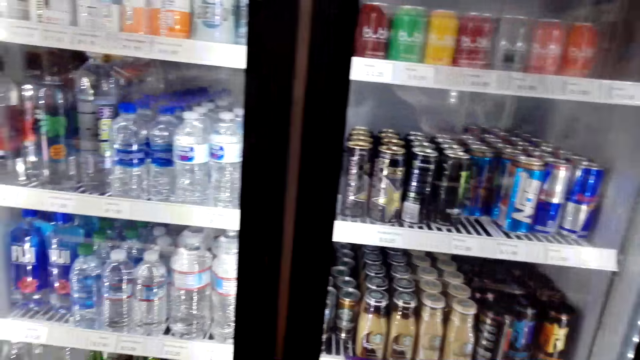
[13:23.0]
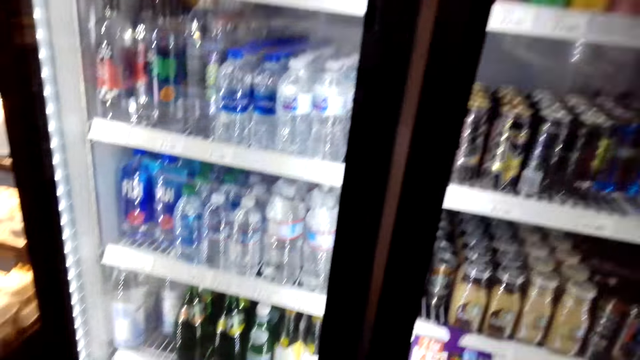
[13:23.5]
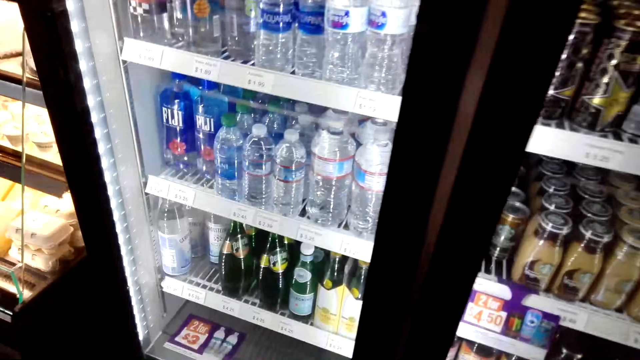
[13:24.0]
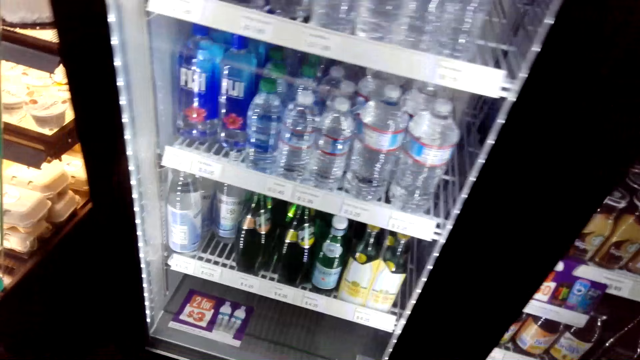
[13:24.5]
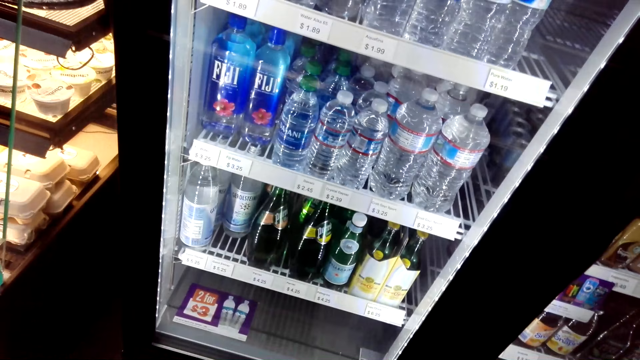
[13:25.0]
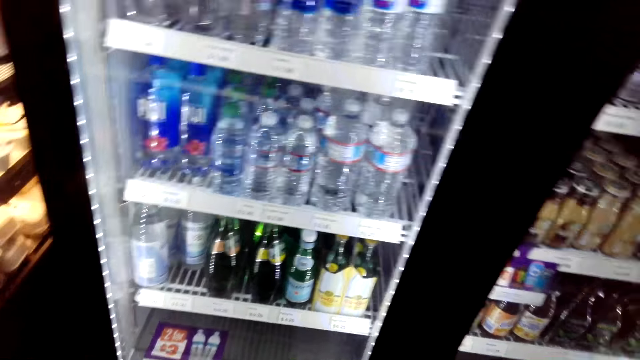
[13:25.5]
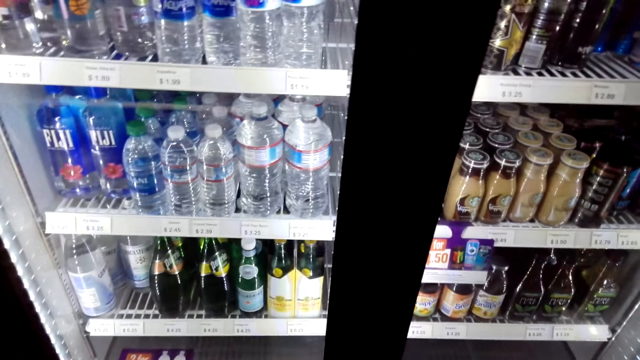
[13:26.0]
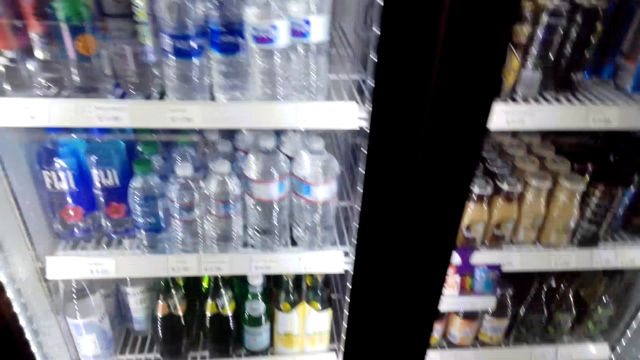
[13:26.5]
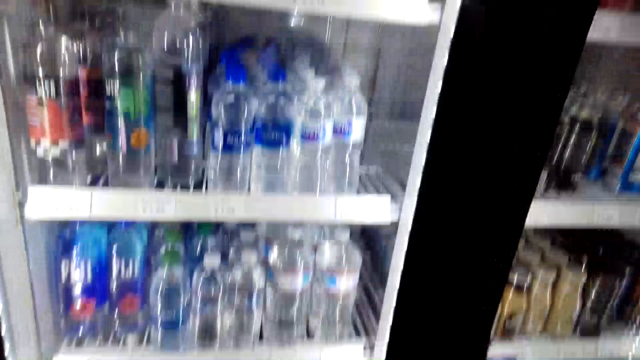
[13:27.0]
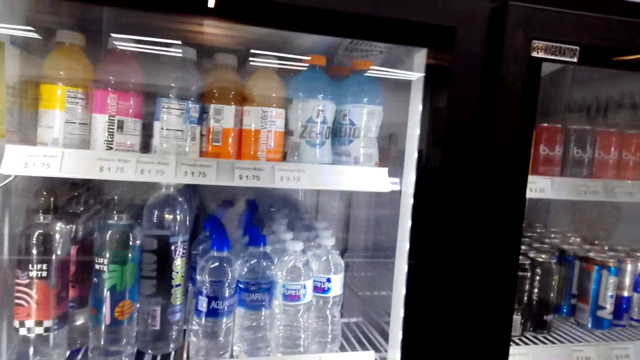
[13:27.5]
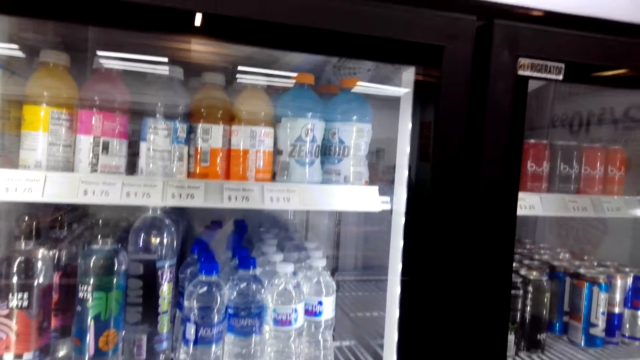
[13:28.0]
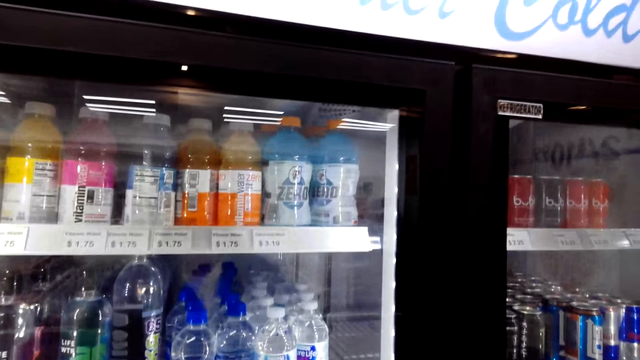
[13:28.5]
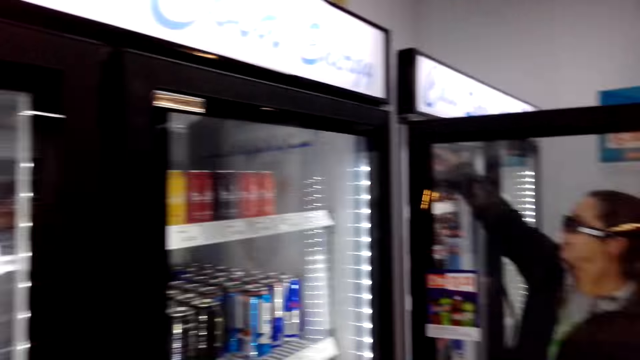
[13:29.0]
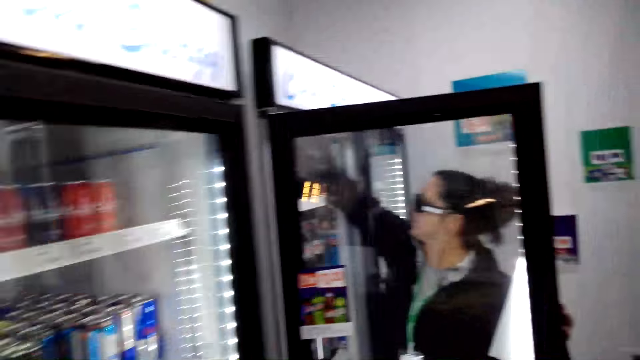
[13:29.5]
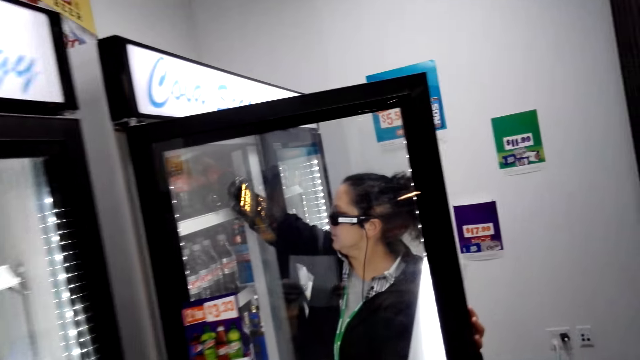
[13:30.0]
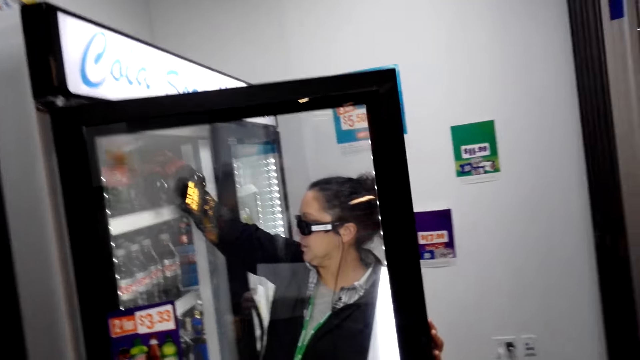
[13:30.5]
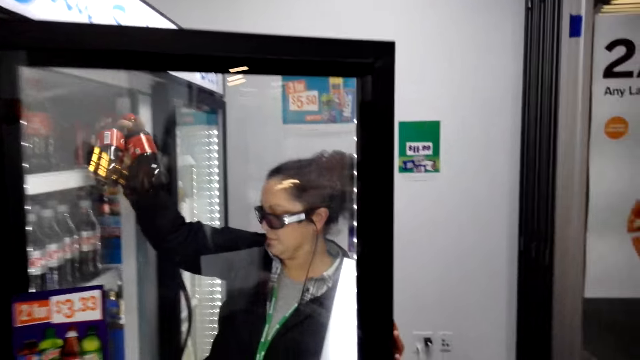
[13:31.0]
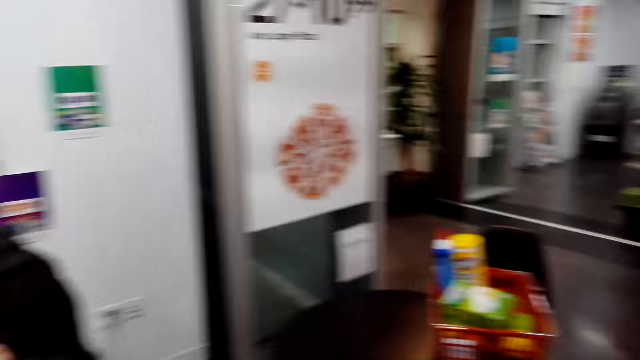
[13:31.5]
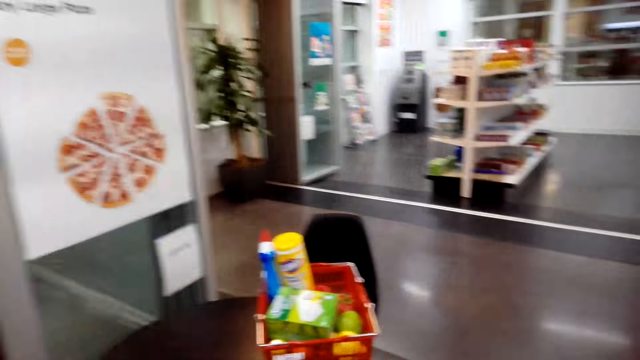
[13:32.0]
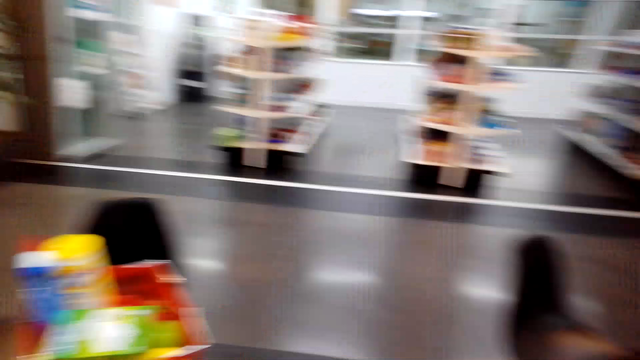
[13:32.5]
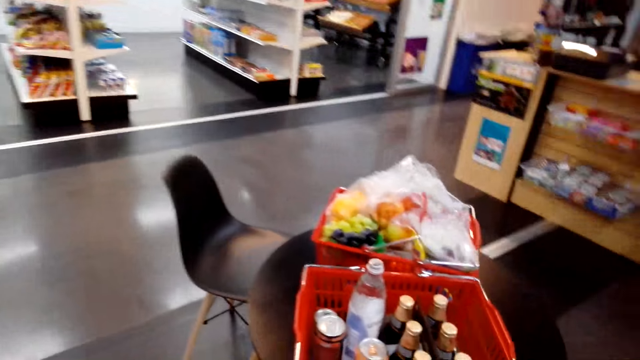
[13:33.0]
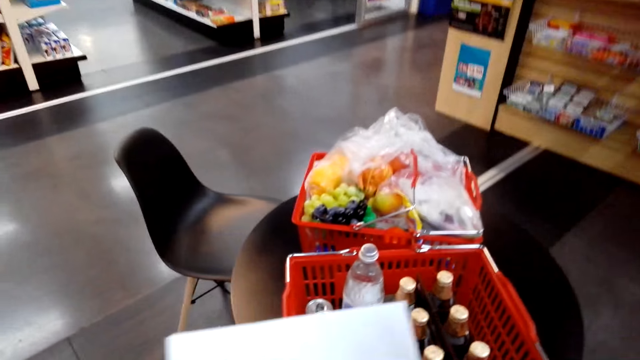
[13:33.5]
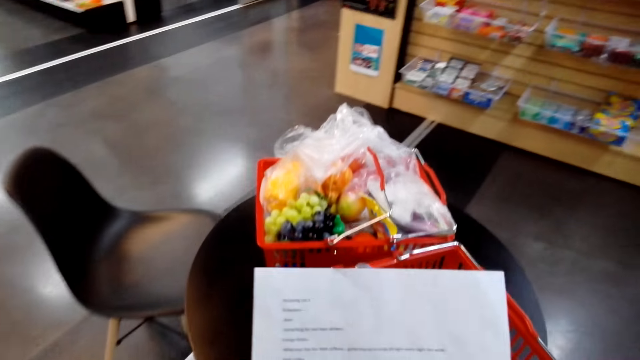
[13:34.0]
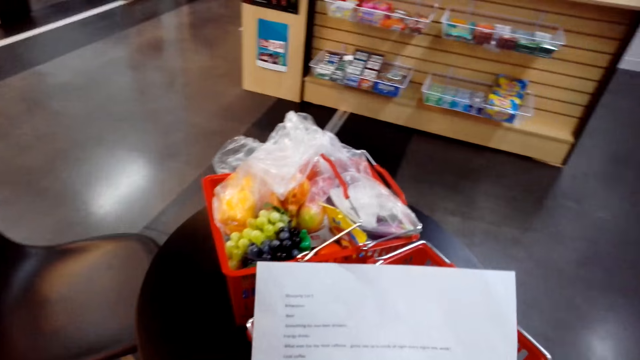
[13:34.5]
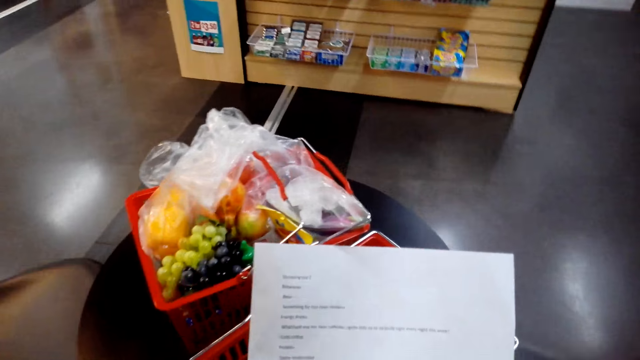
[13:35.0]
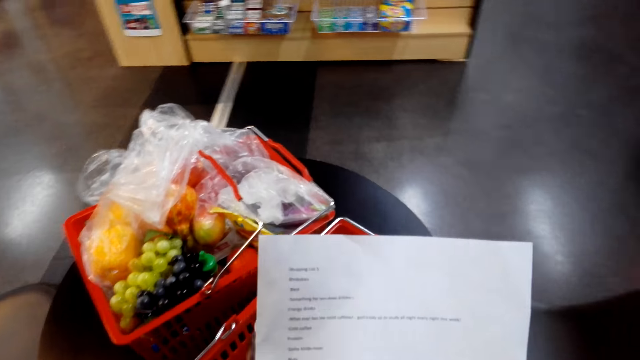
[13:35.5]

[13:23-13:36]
The camera wearer walks around.

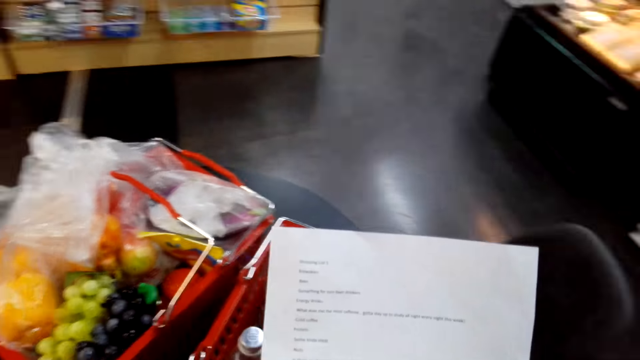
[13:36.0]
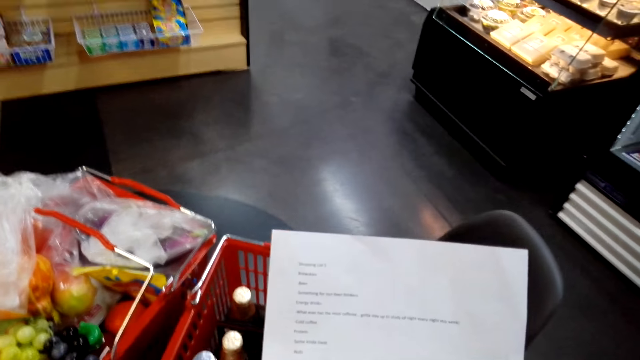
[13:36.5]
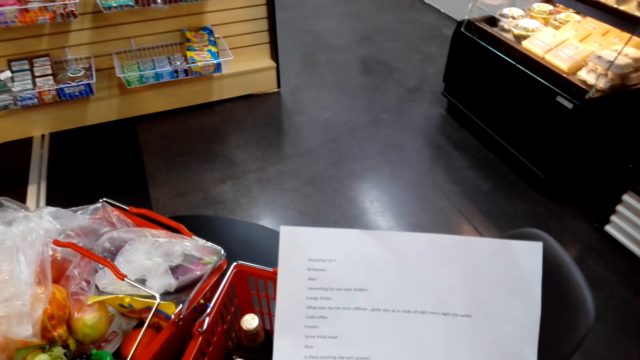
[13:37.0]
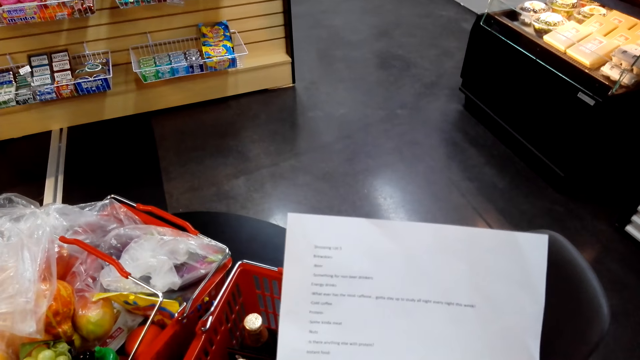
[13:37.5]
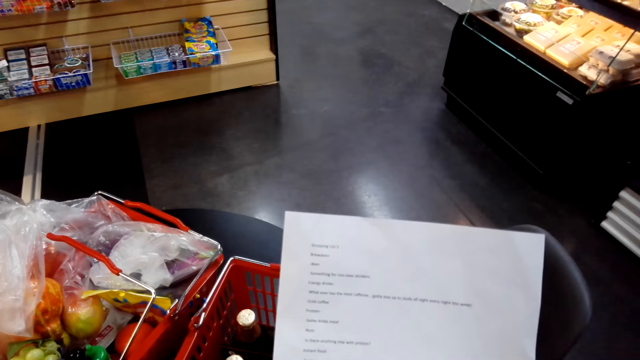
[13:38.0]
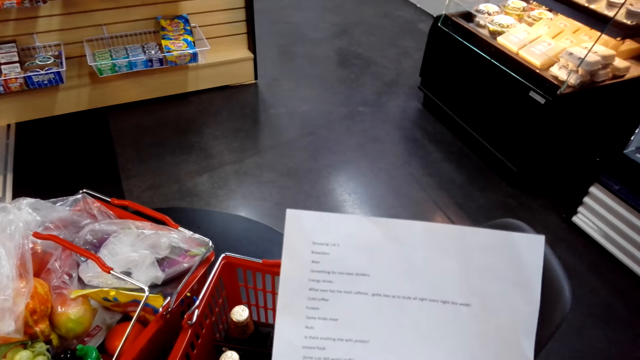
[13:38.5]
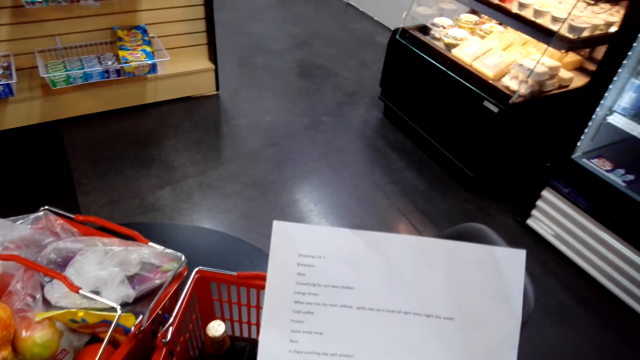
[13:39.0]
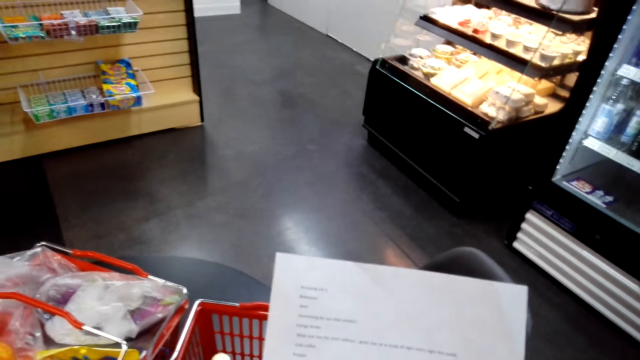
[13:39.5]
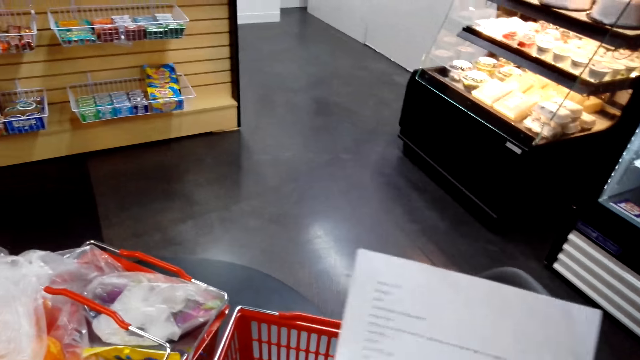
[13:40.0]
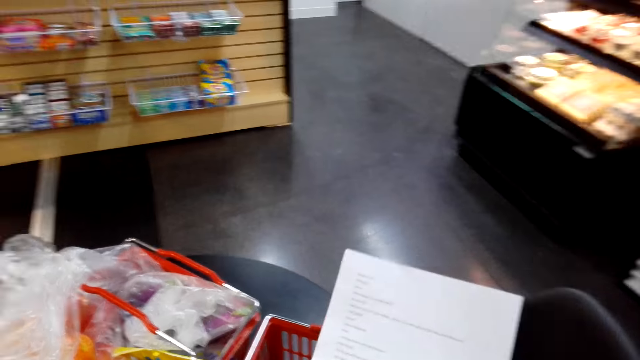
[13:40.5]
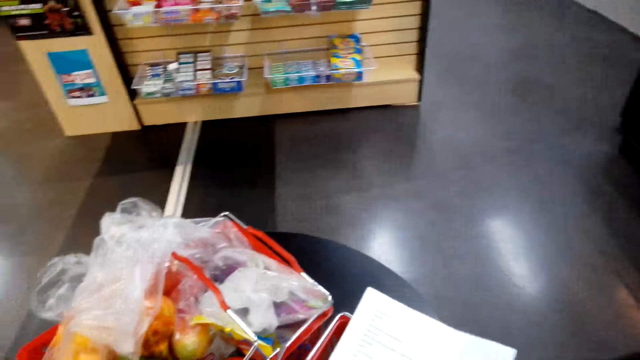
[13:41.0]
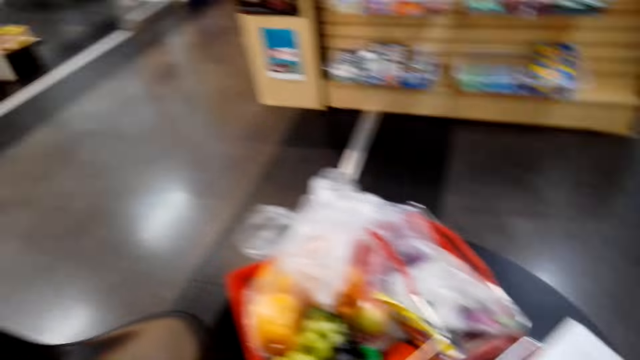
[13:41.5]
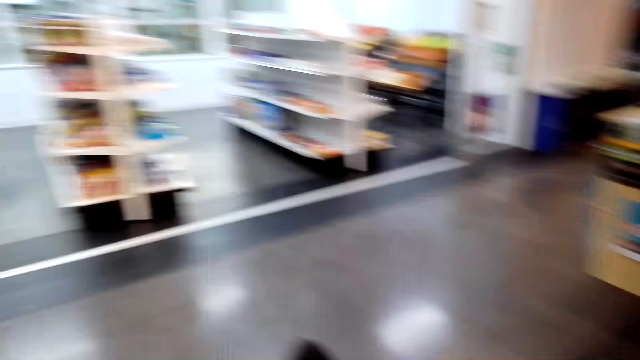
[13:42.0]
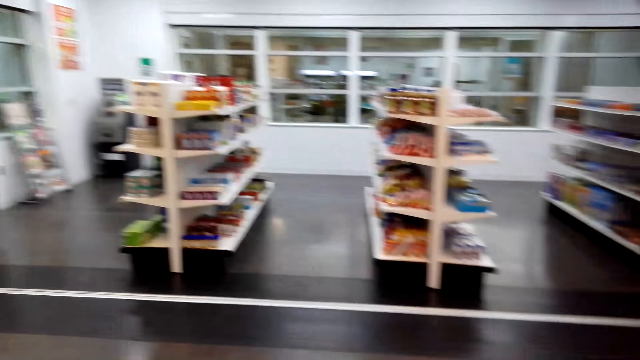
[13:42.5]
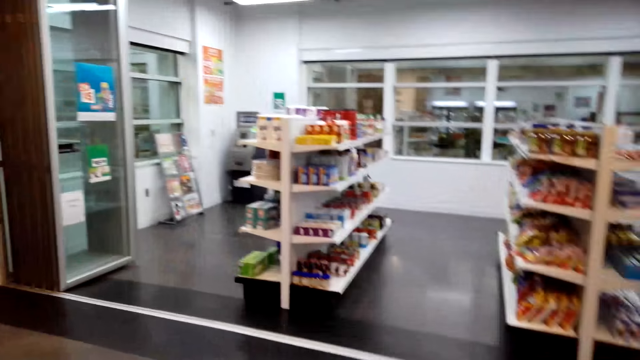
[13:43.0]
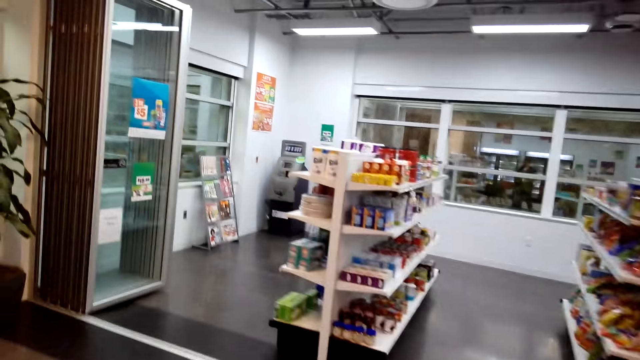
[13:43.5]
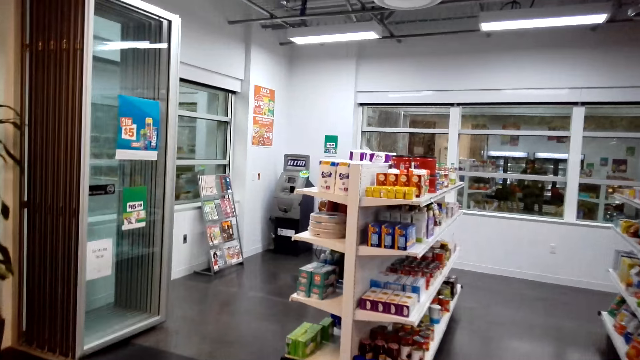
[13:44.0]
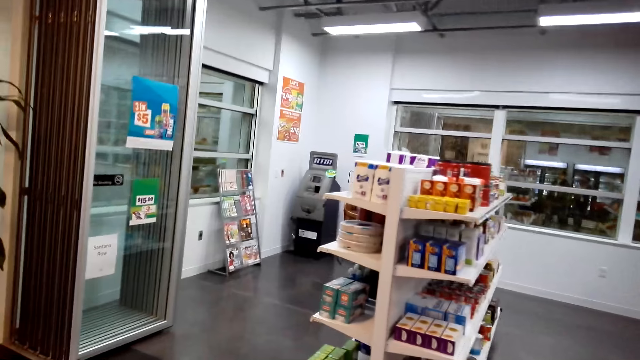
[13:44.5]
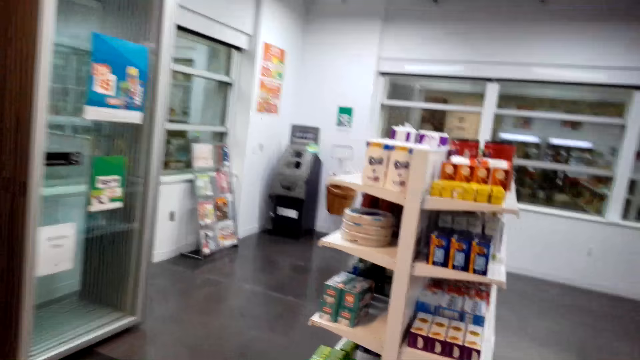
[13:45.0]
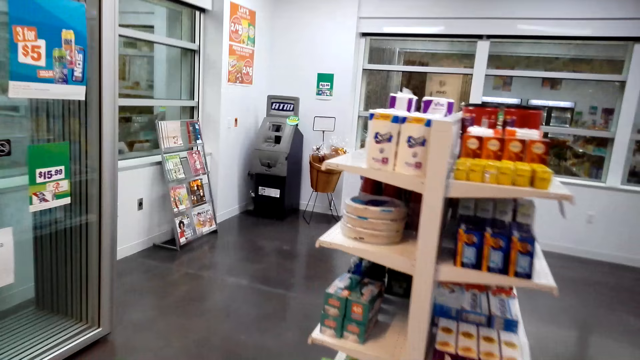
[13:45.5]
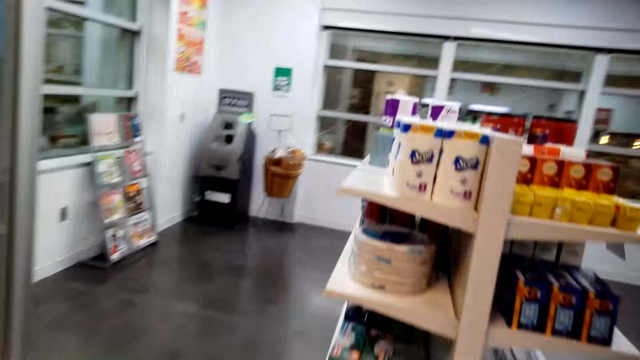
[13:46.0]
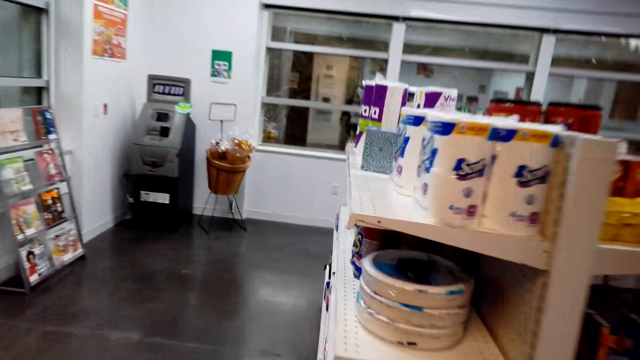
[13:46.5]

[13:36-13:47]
The camera wearer reads the shopping list paper. They walk around.
